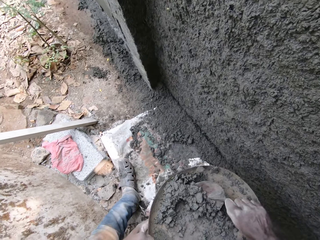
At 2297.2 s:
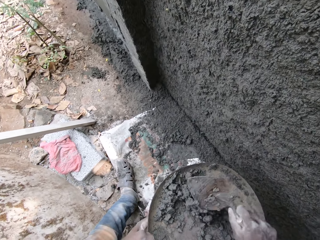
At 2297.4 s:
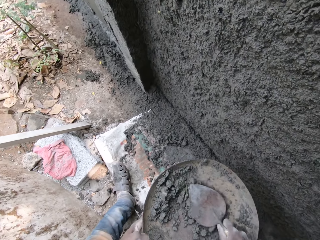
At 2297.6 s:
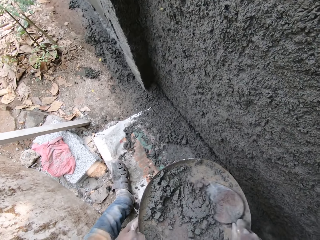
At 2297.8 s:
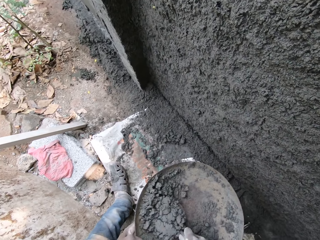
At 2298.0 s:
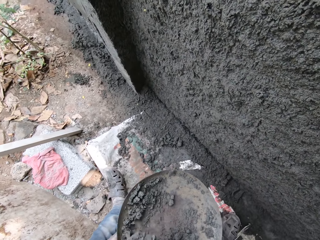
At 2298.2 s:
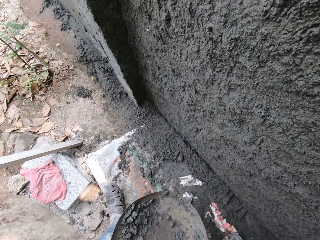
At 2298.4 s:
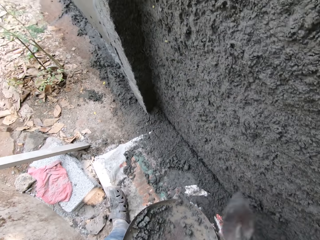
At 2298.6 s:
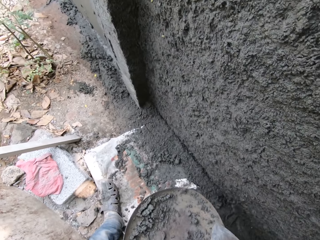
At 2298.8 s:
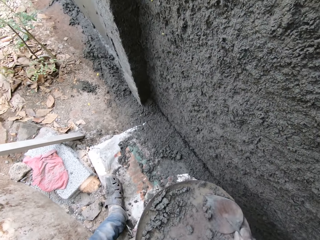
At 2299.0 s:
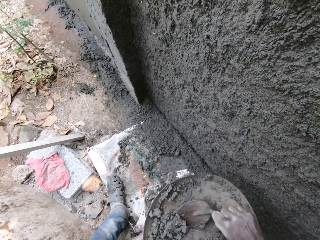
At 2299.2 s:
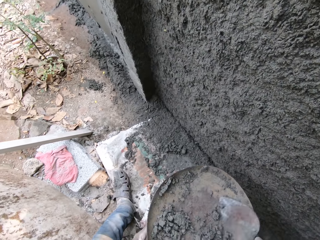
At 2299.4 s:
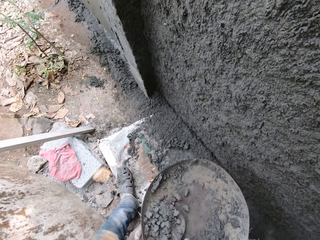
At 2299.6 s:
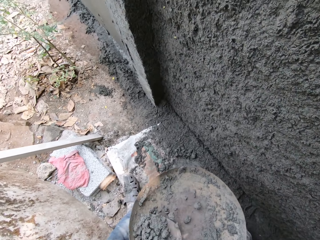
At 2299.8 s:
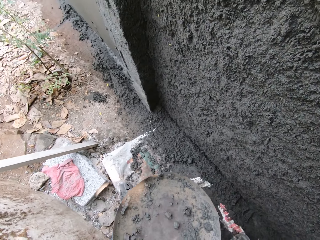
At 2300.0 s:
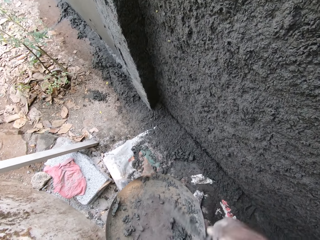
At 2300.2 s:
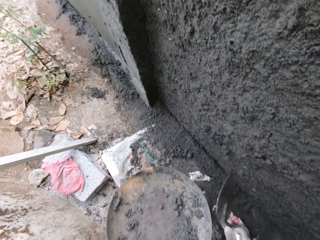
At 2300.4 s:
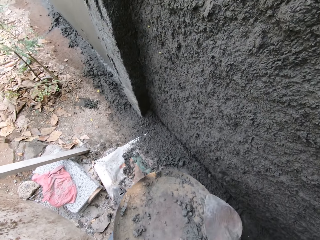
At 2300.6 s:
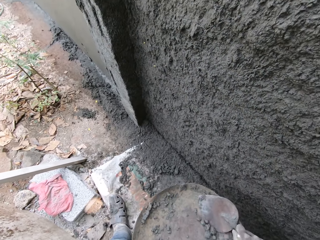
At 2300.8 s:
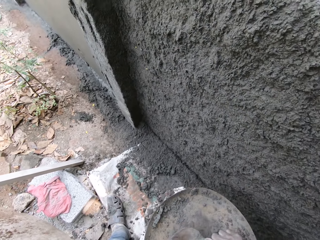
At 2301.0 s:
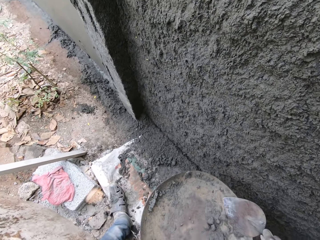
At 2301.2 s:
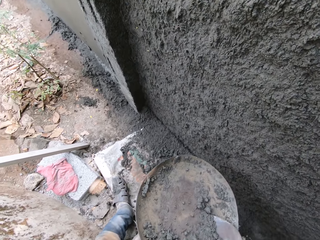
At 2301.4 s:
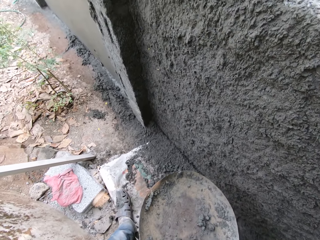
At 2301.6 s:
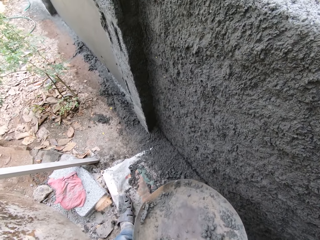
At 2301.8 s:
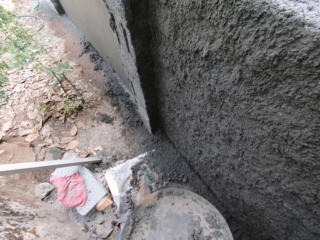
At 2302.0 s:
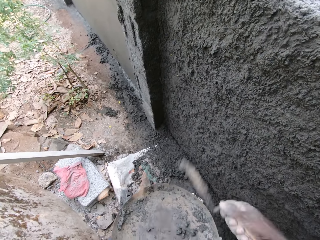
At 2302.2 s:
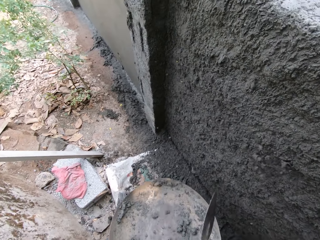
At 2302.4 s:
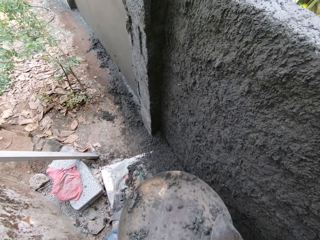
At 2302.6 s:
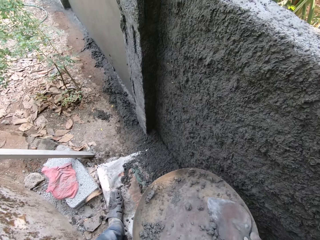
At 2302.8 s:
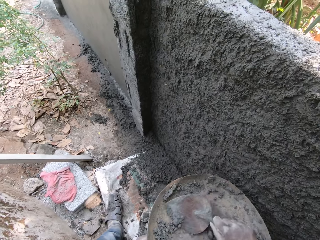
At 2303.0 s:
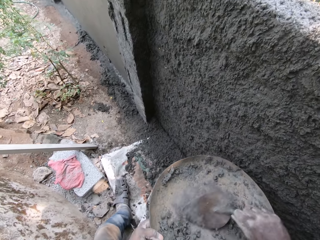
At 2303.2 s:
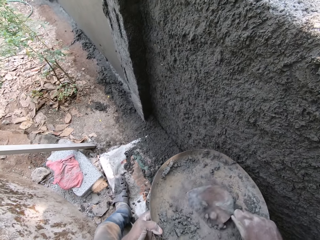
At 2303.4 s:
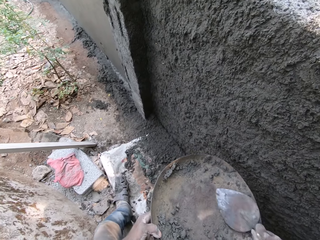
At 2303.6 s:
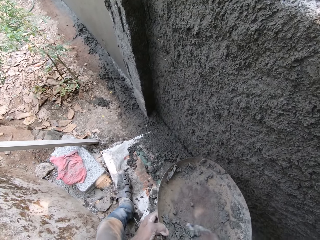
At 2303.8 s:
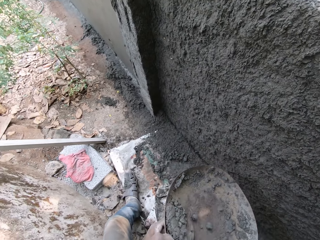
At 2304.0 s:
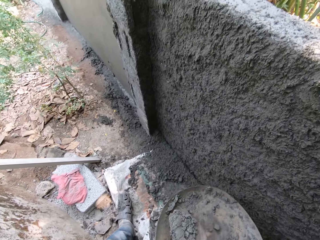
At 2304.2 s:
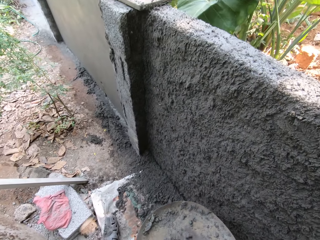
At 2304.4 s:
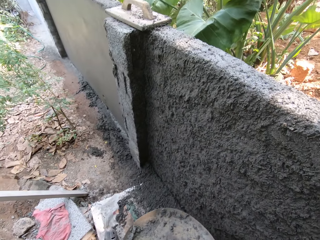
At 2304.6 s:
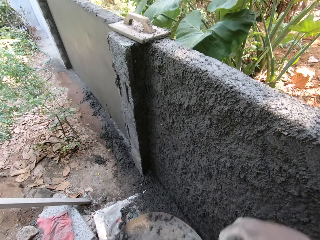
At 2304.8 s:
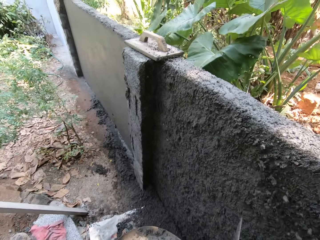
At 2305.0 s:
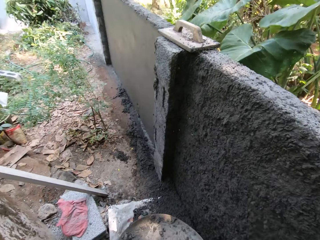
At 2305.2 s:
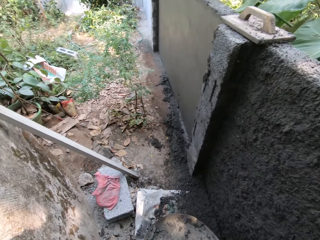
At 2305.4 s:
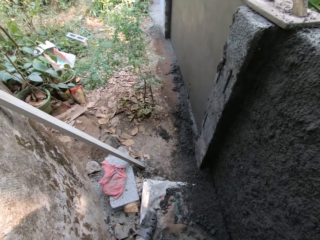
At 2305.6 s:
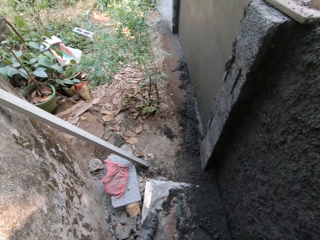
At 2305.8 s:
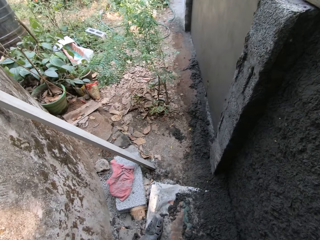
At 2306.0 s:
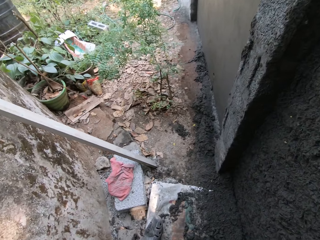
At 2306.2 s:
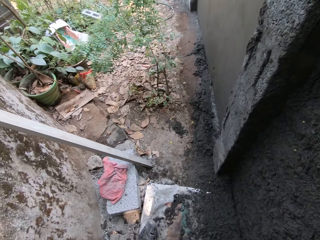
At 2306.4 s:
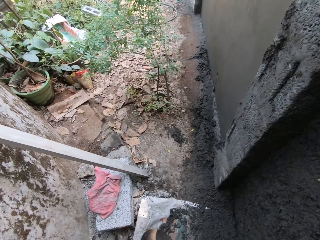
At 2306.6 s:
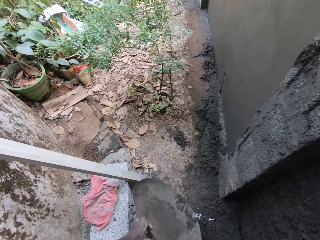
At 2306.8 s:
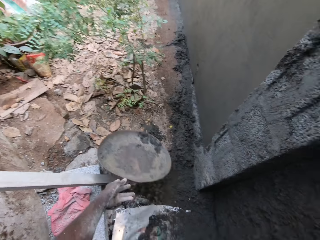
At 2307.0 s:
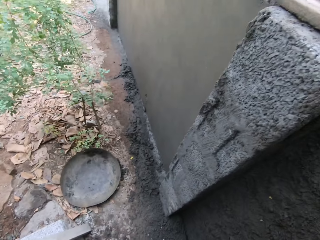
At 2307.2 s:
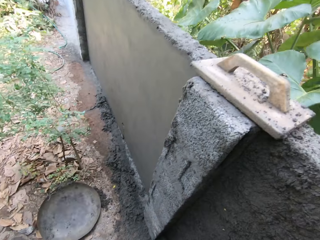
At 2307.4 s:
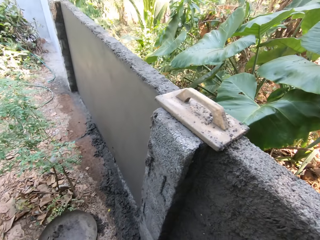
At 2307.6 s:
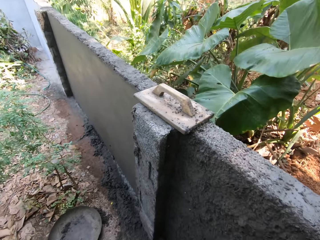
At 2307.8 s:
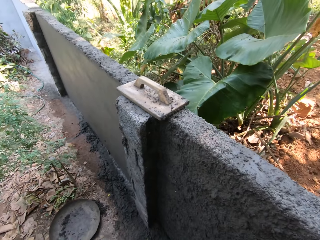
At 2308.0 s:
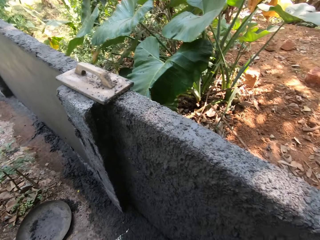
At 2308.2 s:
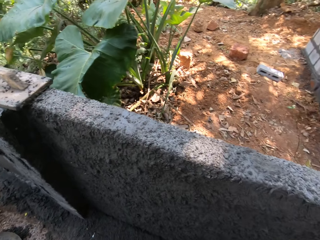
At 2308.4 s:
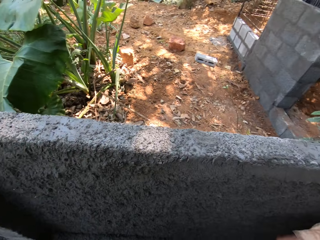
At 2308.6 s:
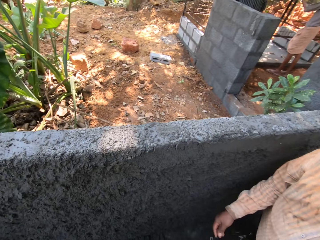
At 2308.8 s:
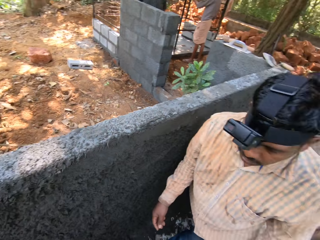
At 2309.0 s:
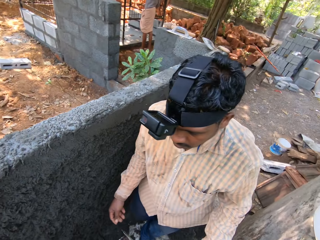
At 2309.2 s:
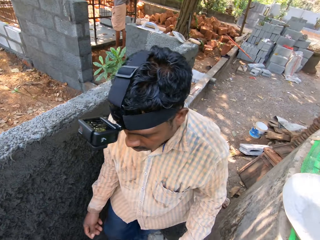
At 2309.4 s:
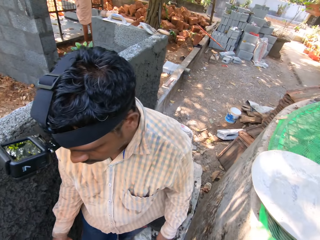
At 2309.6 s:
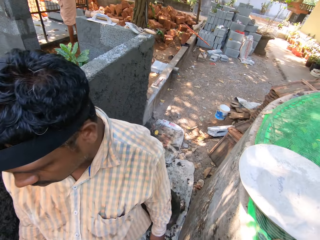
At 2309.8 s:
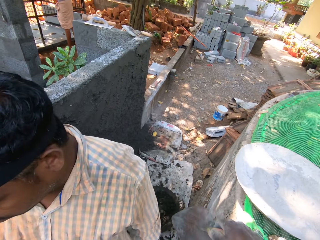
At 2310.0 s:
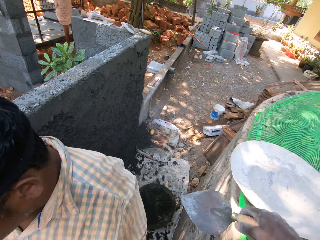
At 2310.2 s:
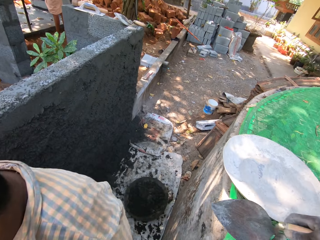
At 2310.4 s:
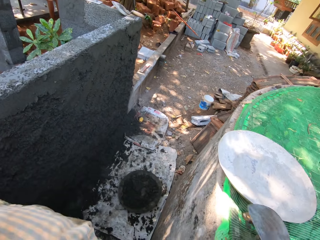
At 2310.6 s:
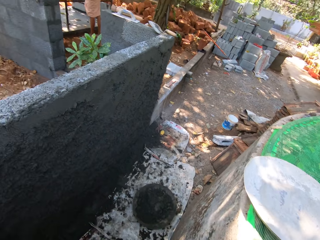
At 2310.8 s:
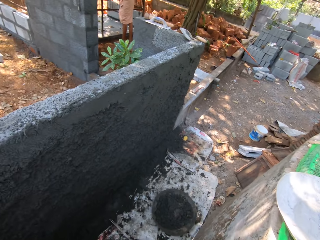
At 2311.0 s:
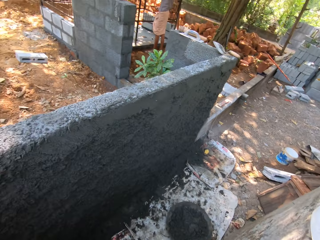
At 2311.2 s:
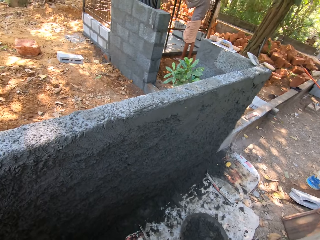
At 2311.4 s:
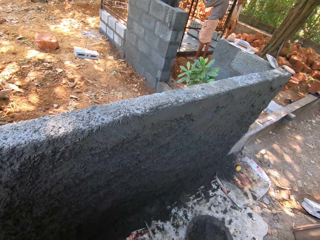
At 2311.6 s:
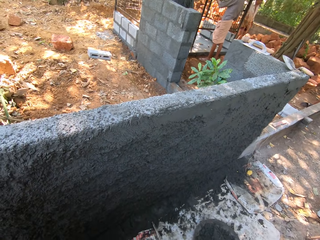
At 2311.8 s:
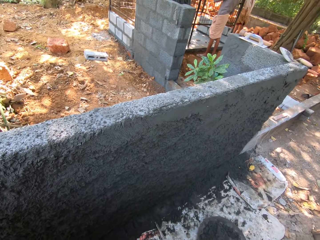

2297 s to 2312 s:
The camera wearer scoops some mortar inside the head pan with a hand trowel in his right hand. He throws the mortar on the hand trowel by the wall. He scoops some mortar inside the head pan with the hand trowel in his right hand. He throws the mortar on the hand trowel by the wall. He scoops some mortar inside the head pan with the hand trowel in his right hand. He throws the mortar on the hand trowel by the wall. He scoops some mortar inside the head pan with the hand trowel in his right hand. He throws the mortar on the hand trowel by the wall. He throws the head pan in his left hand on the ground. He looks around. A man sands the iron cage with the sanding paper in his hands. The man walks in the construction site. The camera wearer drops the hand trowel on the wall with his right hand.

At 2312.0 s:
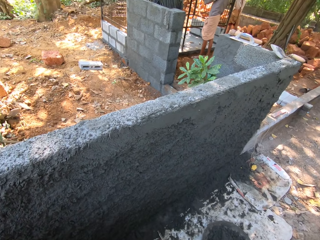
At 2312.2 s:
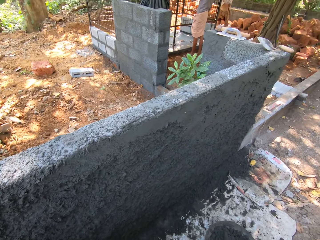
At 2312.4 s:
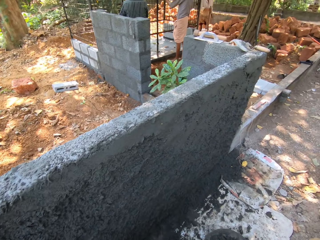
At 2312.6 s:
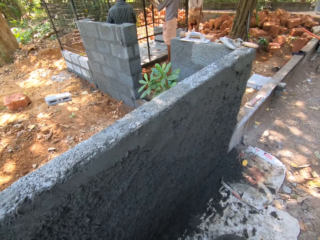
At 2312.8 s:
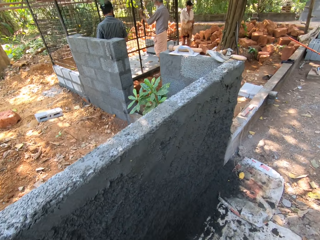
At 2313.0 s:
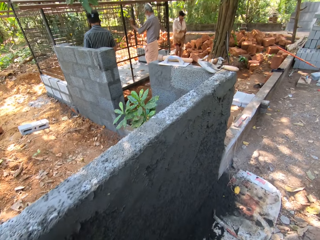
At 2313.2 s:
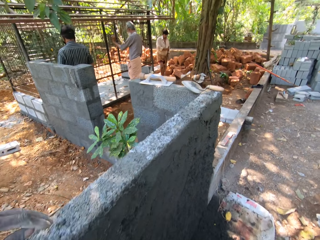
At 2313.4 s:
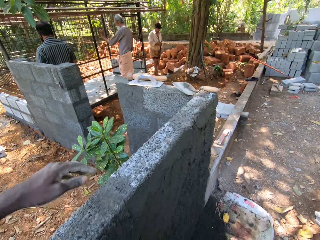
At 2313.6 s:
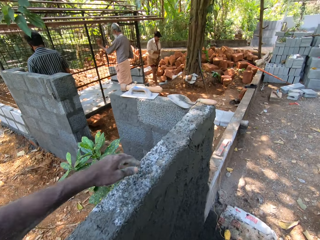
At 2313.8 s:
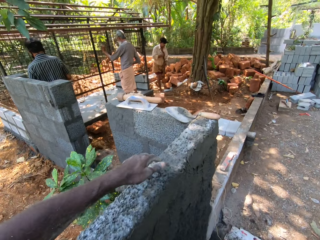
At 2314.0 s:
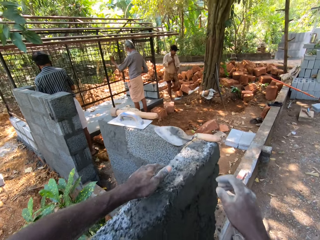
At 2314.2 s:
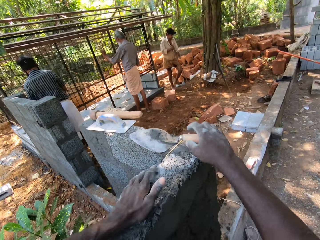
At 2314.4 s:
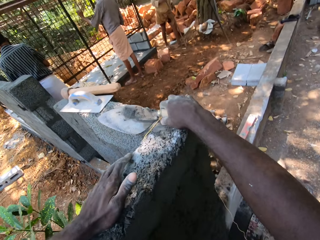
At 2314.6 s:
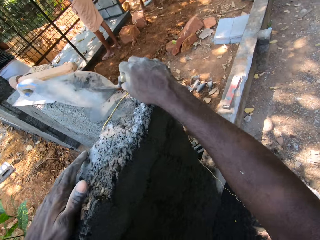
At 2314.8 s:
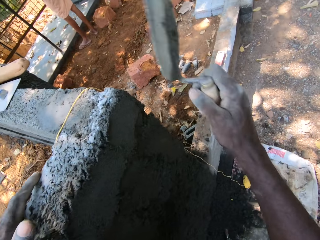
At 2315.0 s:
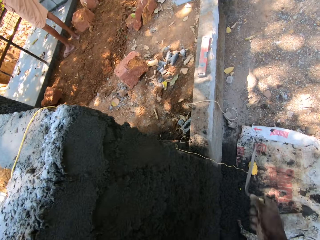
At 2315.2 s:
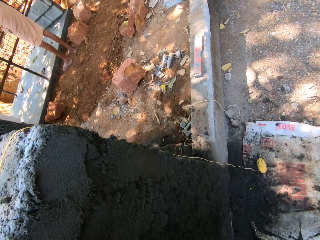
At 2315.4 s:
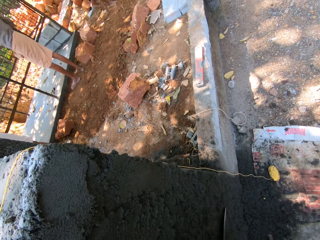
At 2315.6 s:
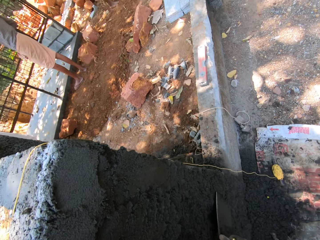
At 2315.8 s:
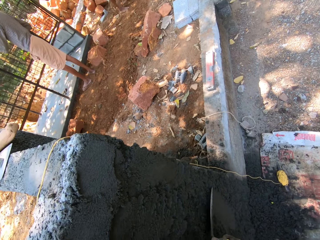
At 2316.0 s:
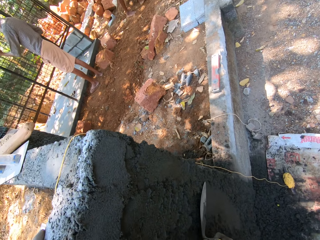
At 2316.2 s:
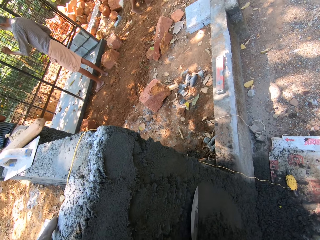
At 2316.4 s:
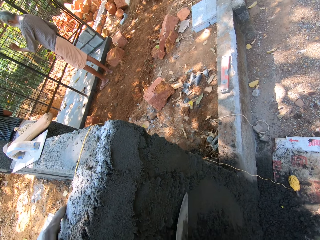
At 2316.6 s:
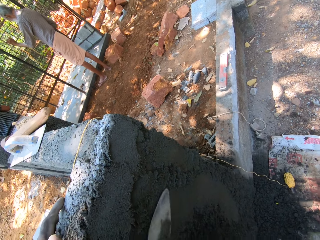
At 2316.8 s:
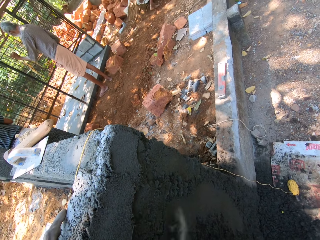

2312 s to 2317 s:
The camera wearer walks in the construction site. A man sands the iron cage with the sanding paper in his hands. The camera wearer leans his left hand on the wall. He picks up a hand trowel or brick trowel on a brick with his right hand. He smoothens the mortar on the brick. He plasters the wall with the brick trowel.
